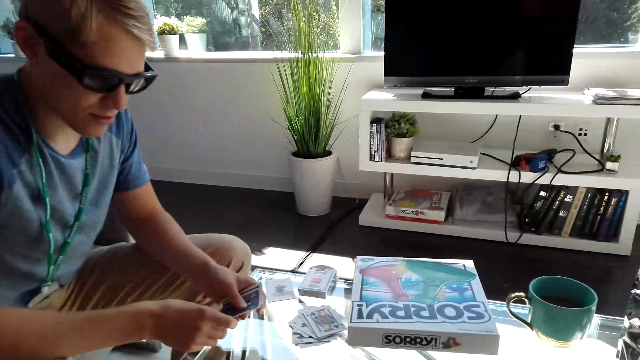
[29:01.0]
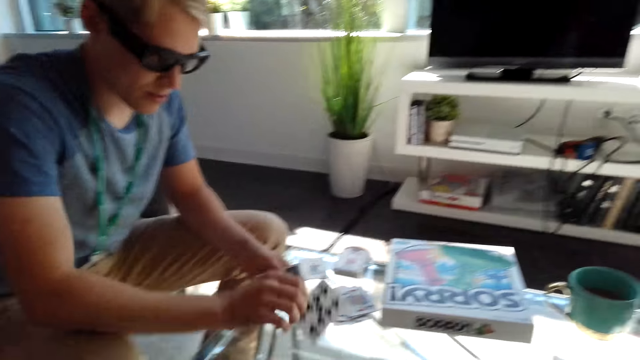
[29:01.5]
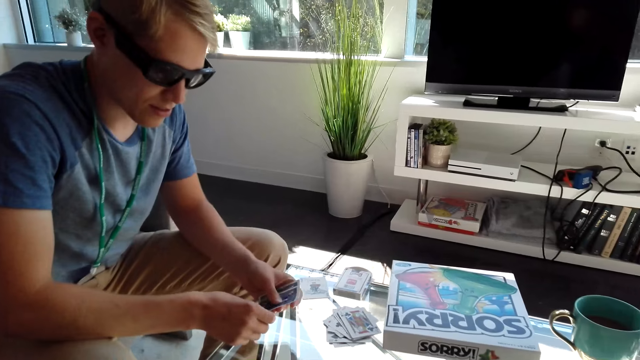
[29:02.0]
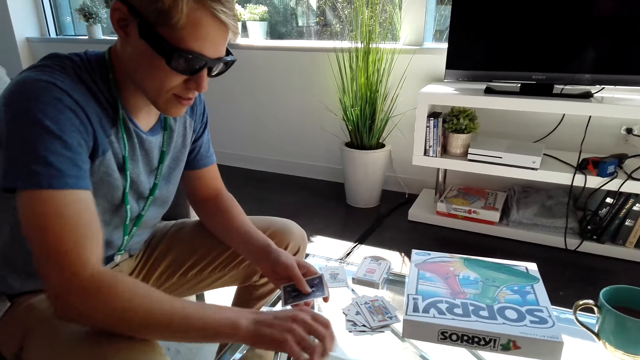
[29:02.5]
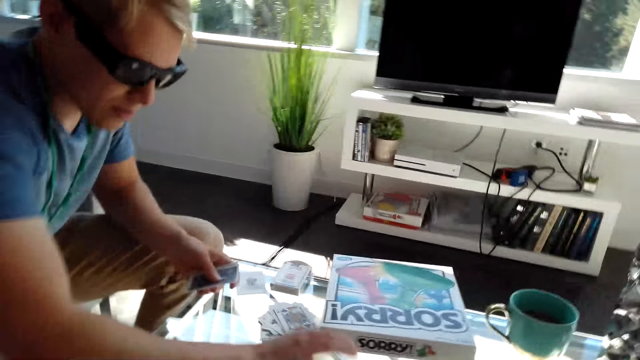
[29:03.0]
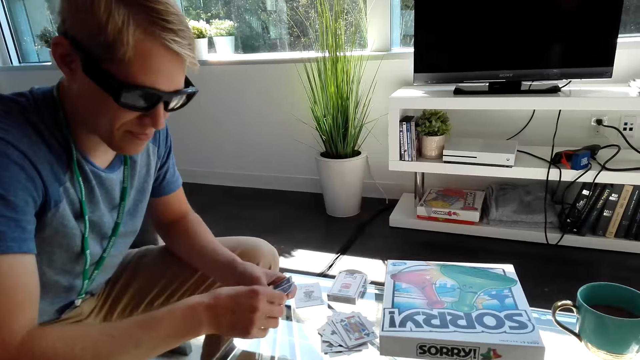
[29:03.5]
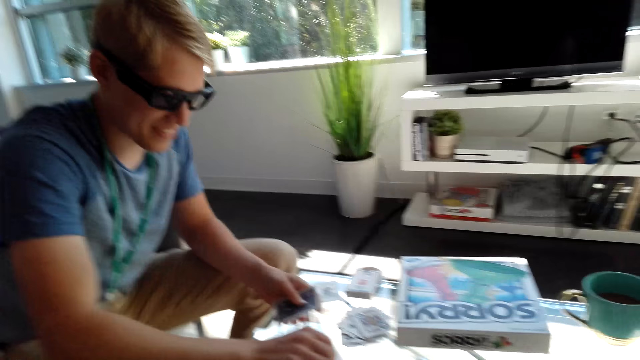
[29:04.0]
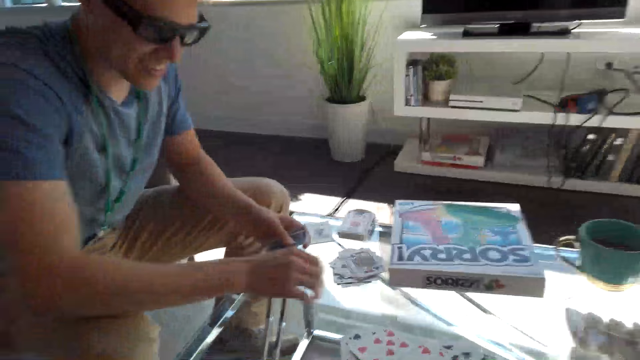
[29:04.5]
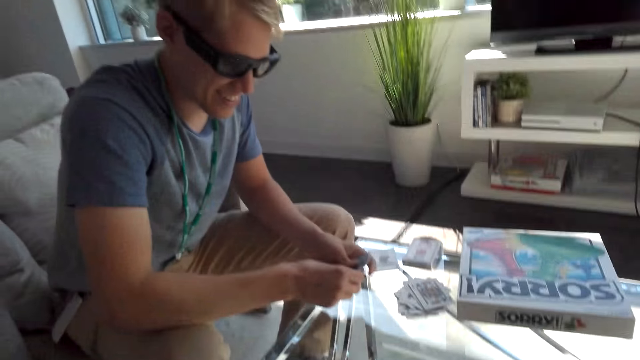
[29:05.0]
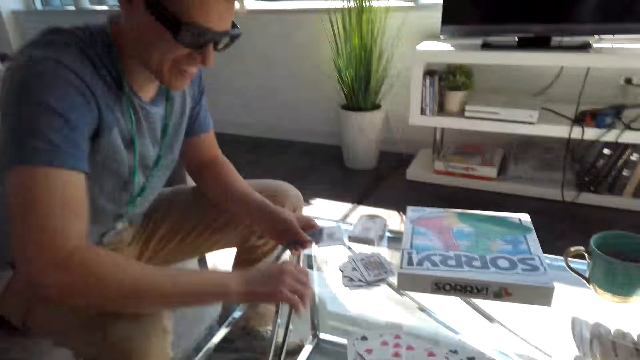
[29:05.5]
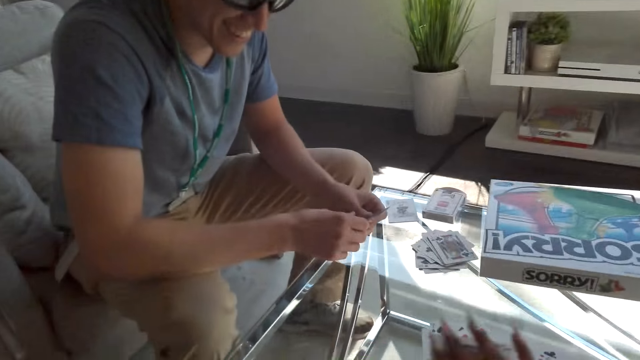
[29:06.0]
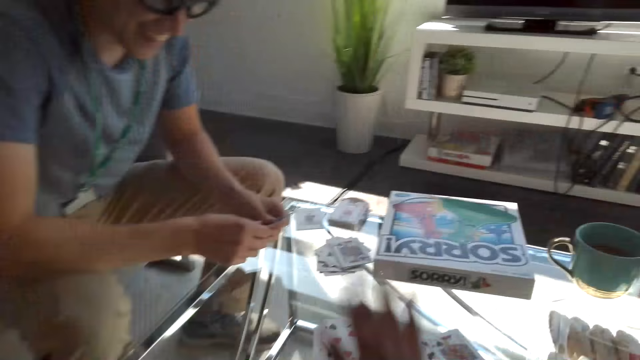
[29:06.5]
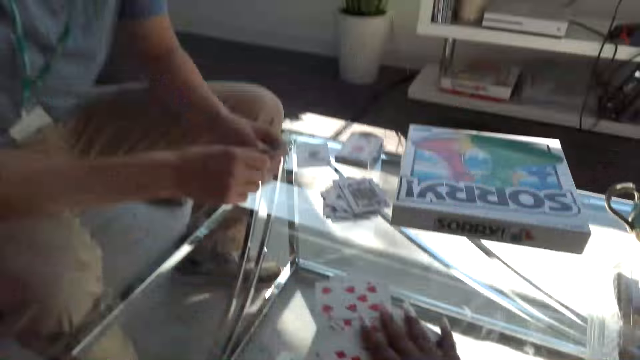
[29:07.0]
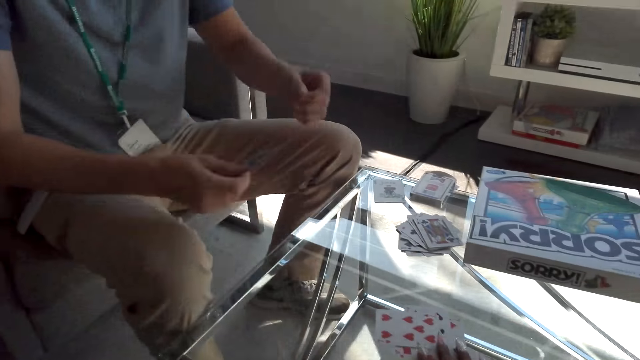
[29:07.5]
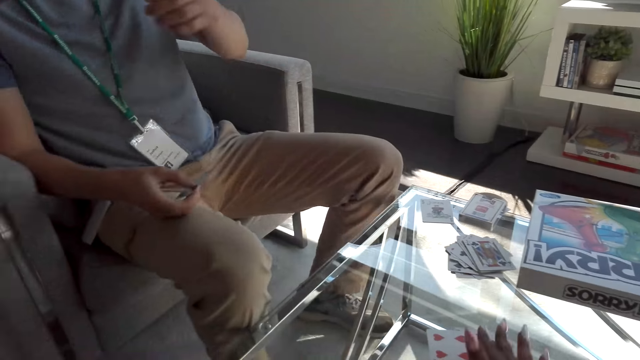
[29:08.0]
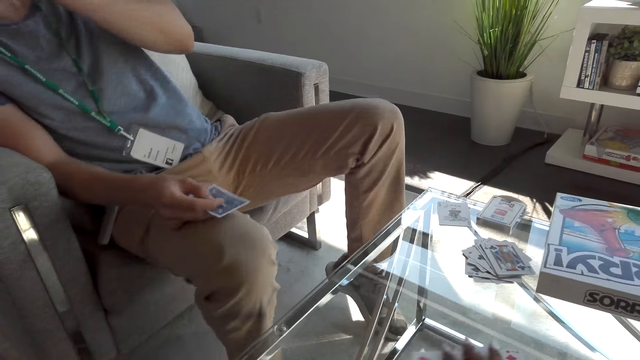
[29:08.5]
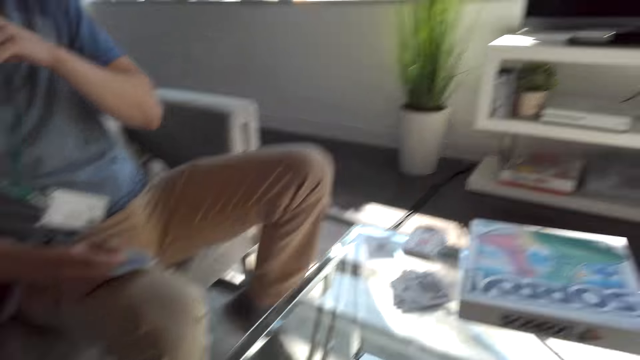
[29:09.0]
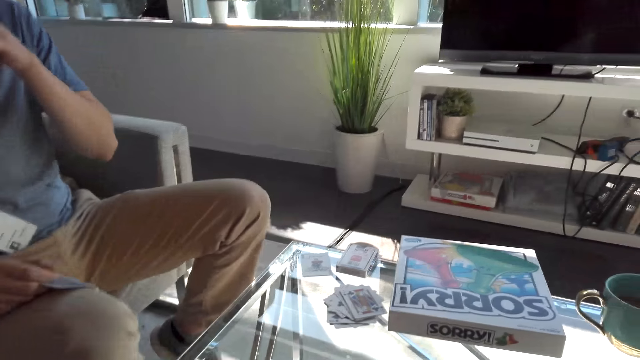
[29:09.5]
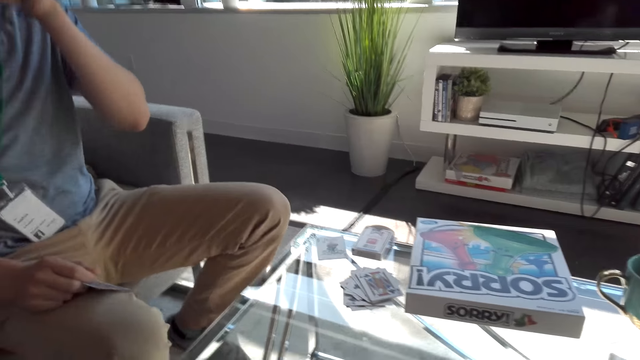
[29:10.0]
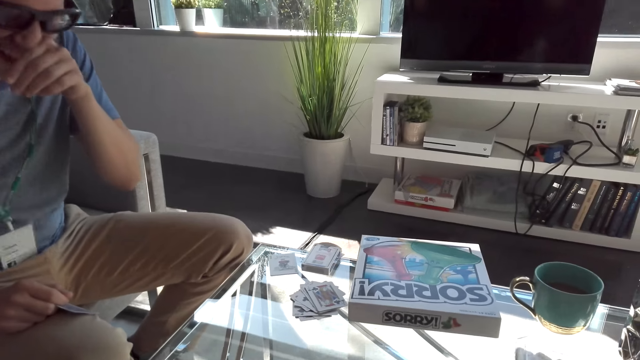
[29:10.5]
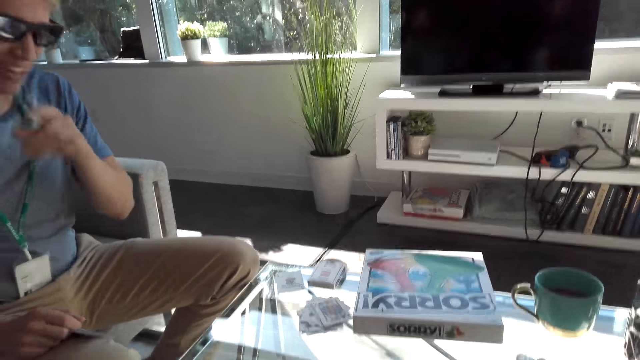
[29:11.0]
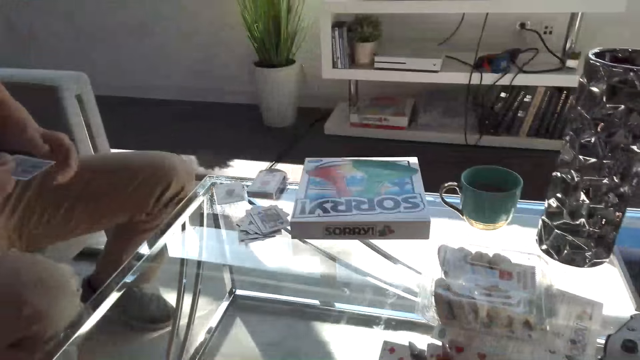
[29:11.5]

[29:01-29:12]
The camera wearer holds the cards on the table. They place a hand on the cards. A male places a hand on his face.

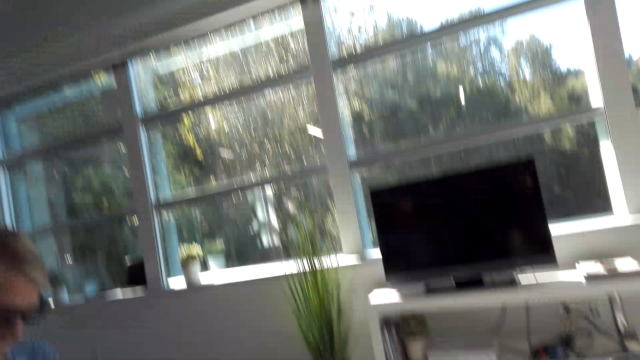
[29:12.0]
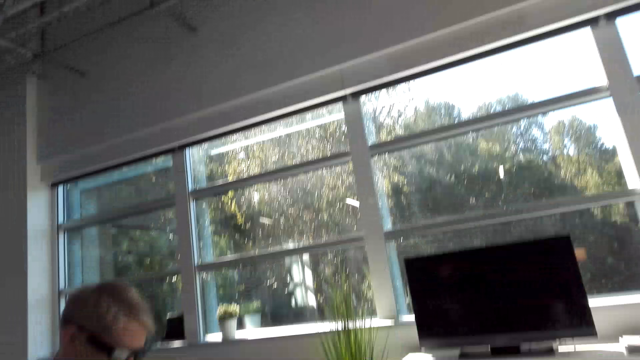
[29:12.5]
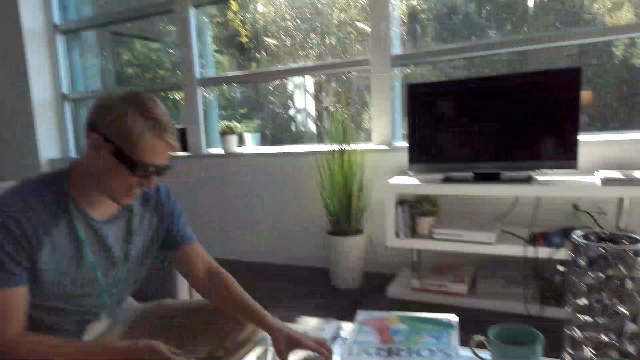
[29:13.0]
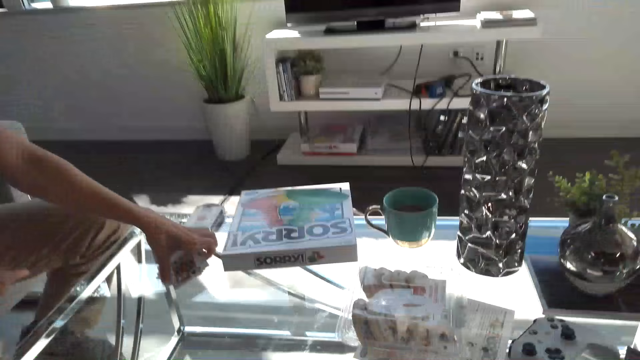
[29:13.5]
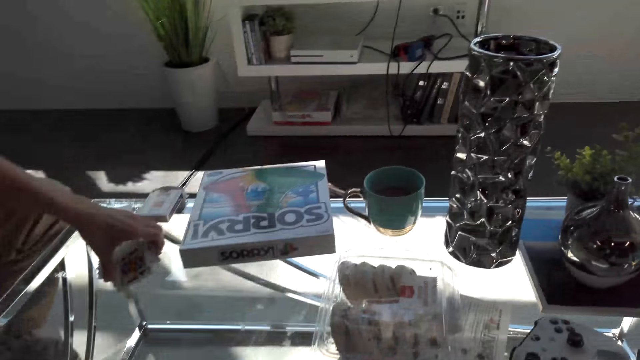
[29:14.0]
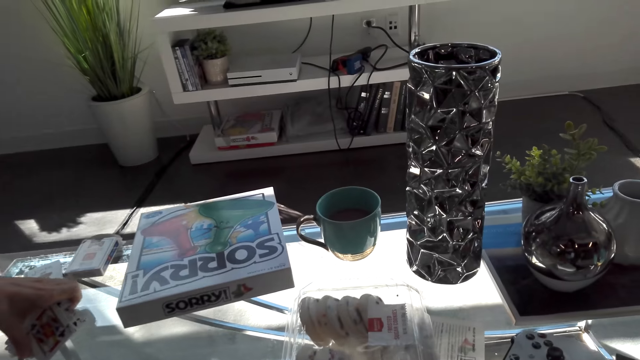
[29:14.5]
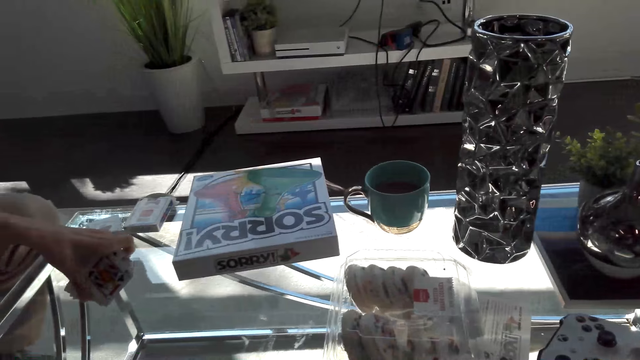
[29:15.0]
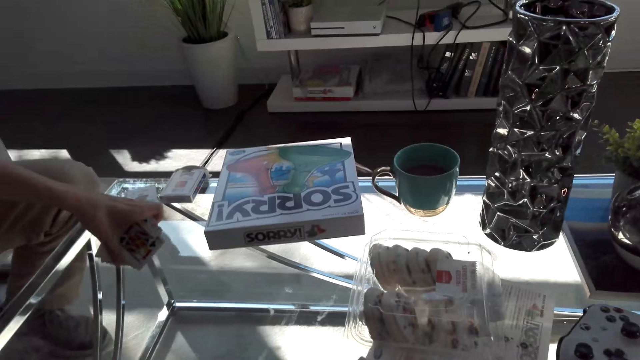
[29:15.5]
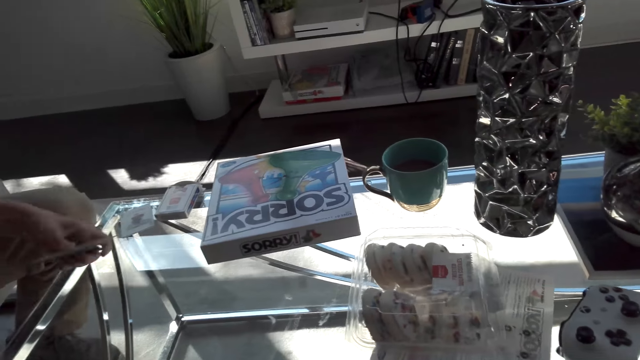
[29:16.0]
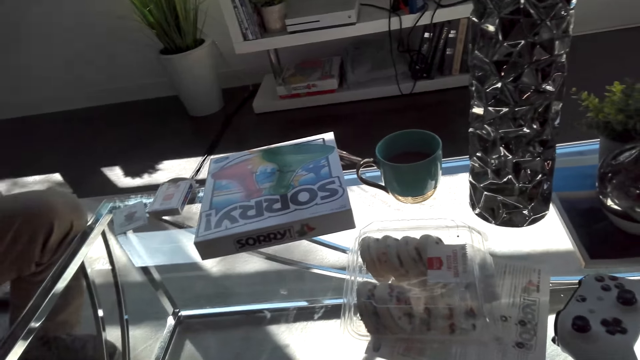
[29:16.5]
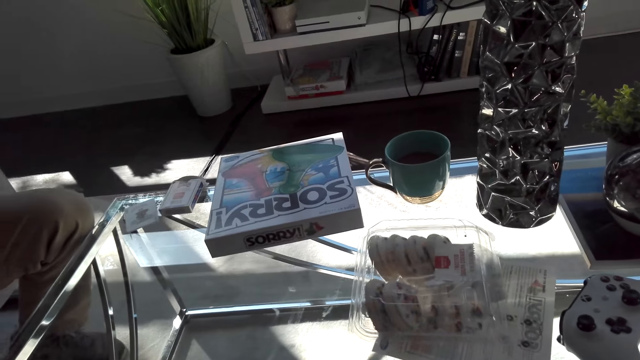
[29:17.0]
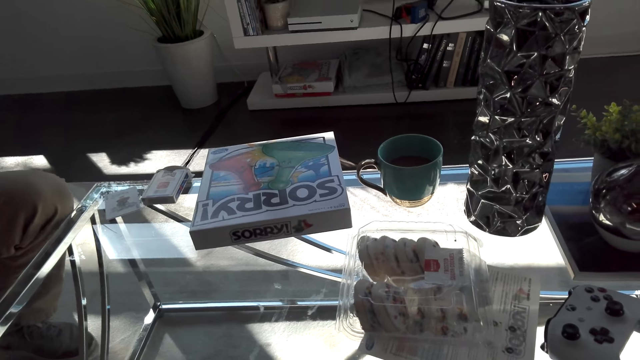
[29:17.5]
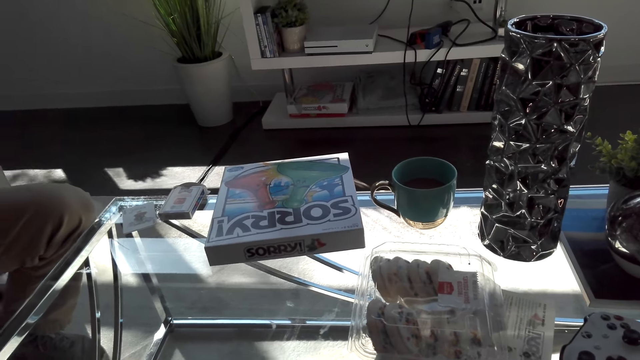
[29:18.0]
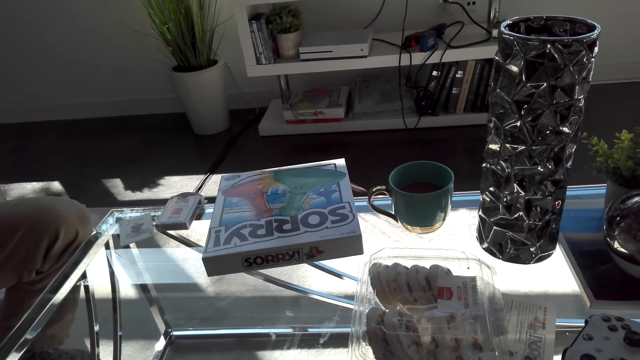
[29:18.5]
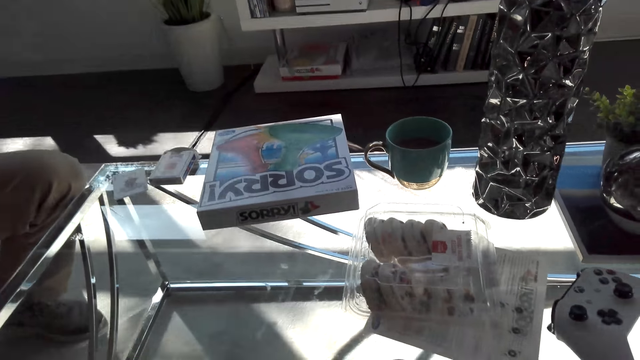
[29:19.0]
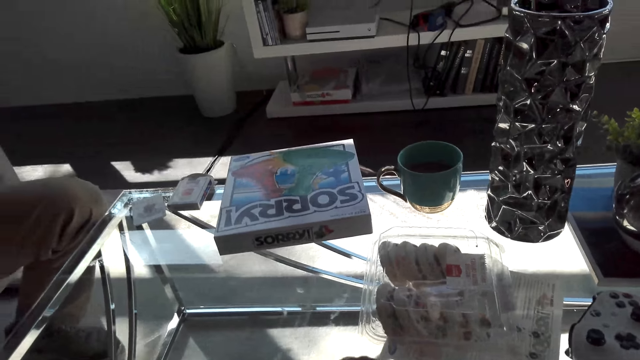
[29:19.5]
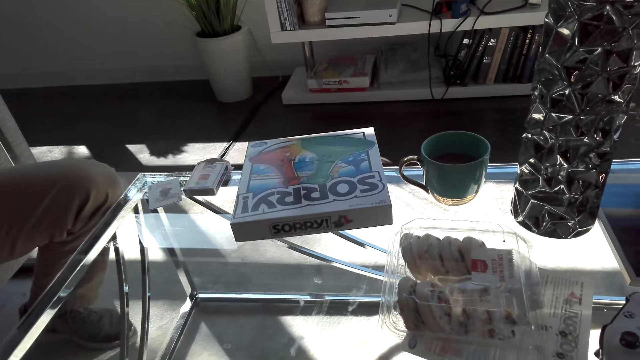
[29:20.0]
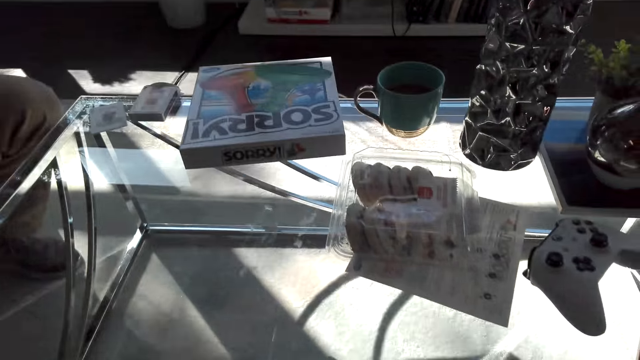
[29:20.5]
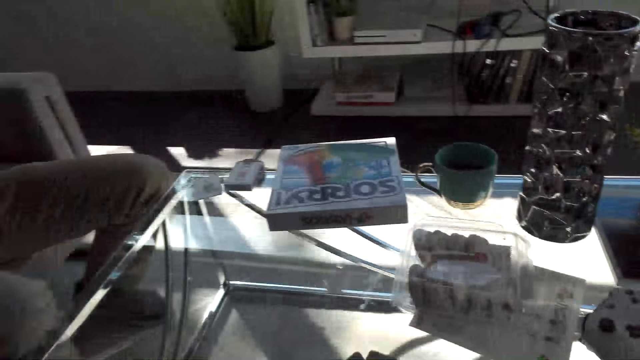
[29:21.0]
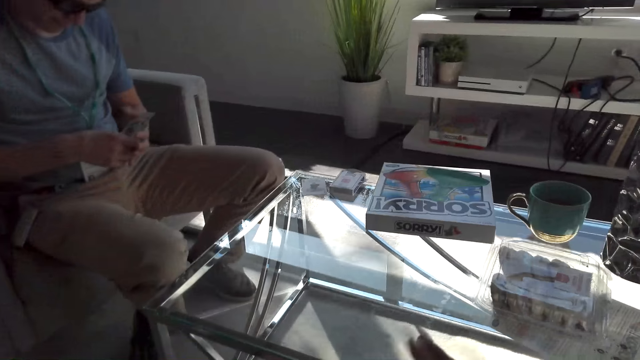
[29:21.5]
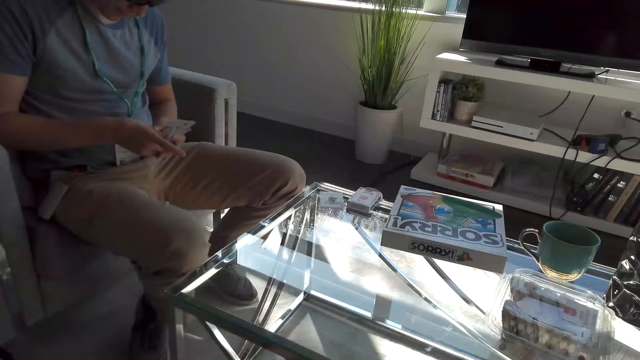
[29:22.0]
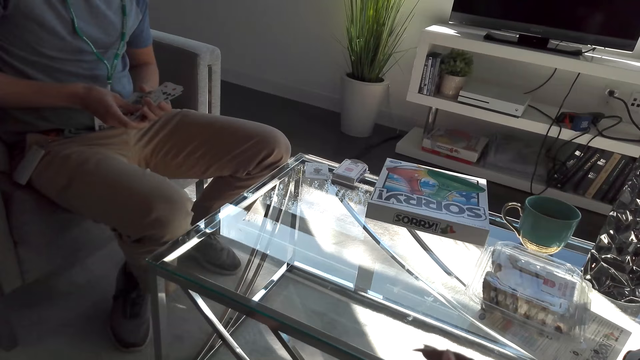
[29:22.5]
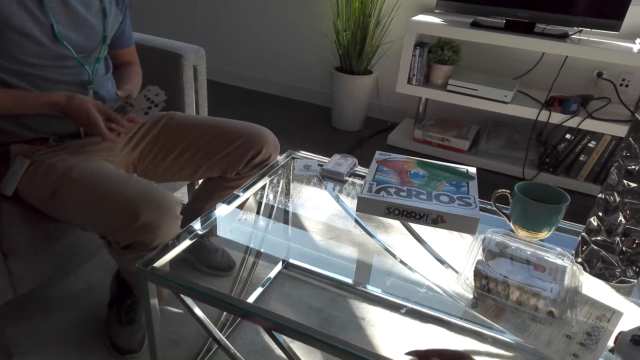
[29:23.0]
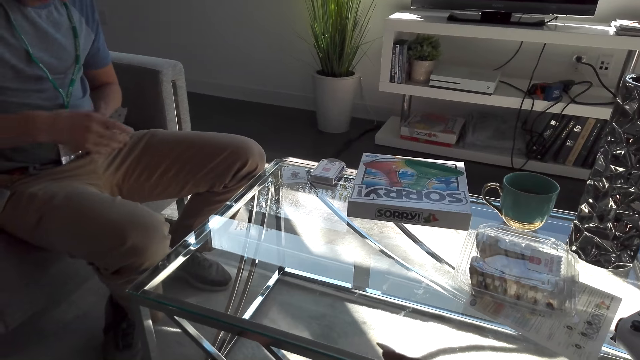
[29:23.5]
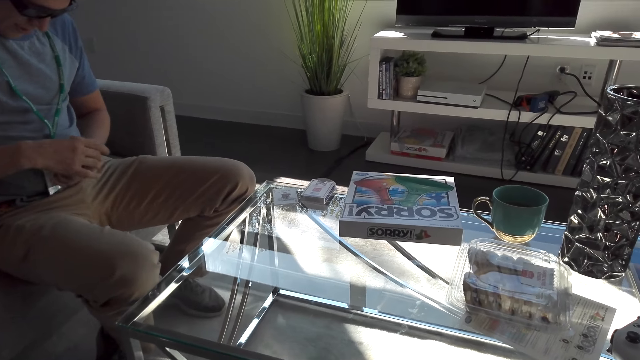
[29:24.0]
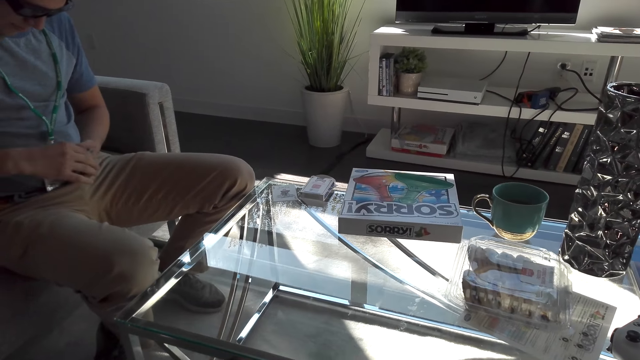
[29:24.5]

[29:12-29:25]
The camera wearer converses with a male. The male takes the cards from the table. The camera wearer converses with the male. The male arranges the cards.
